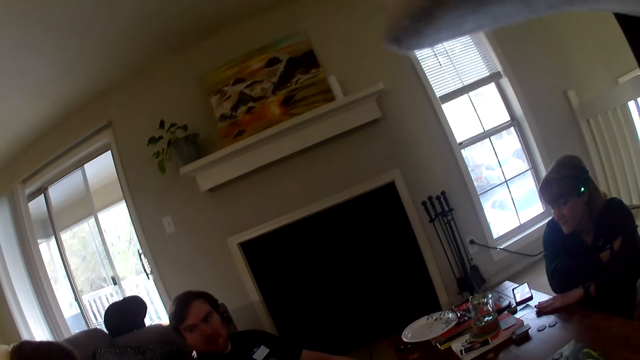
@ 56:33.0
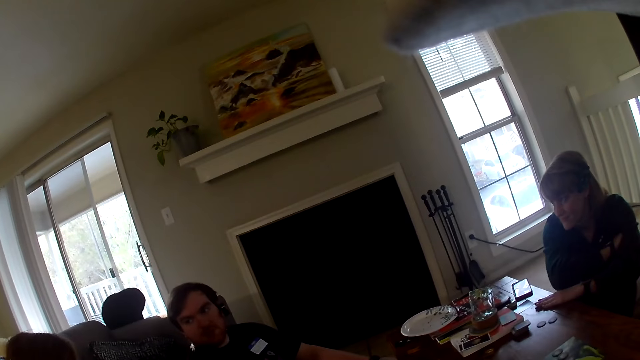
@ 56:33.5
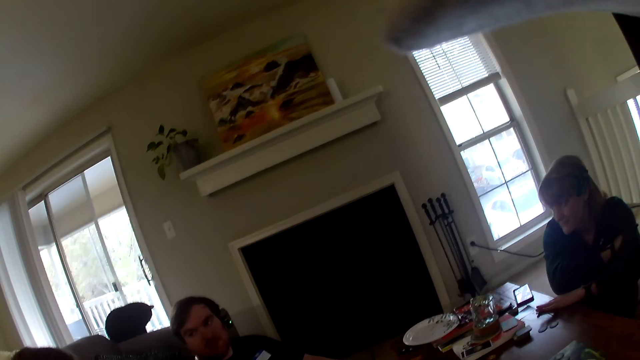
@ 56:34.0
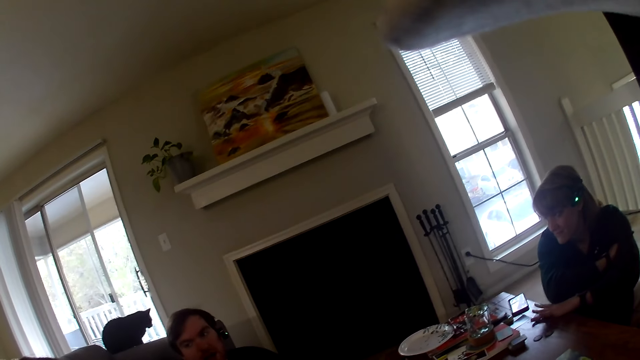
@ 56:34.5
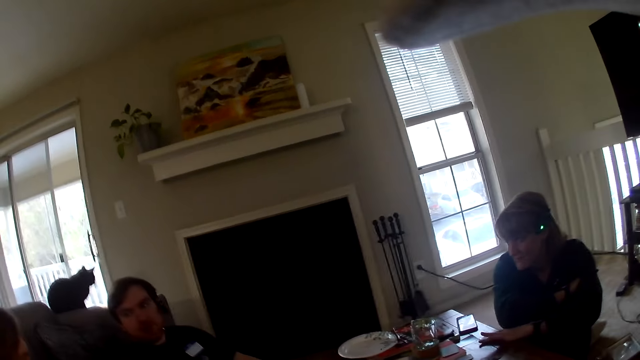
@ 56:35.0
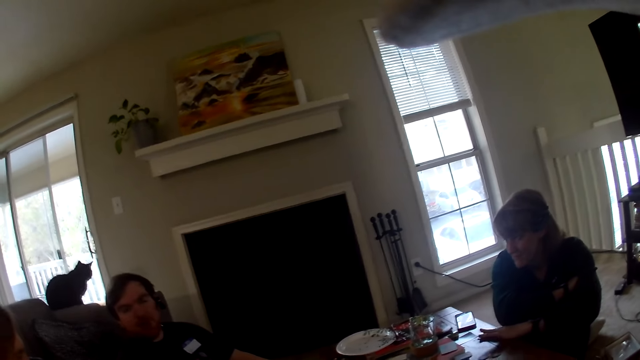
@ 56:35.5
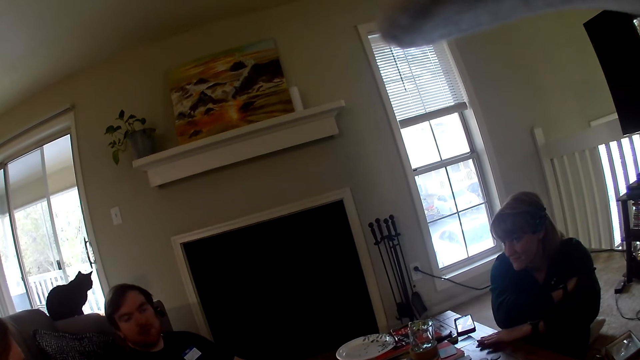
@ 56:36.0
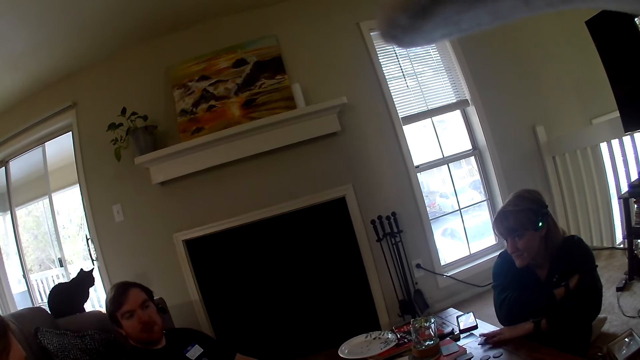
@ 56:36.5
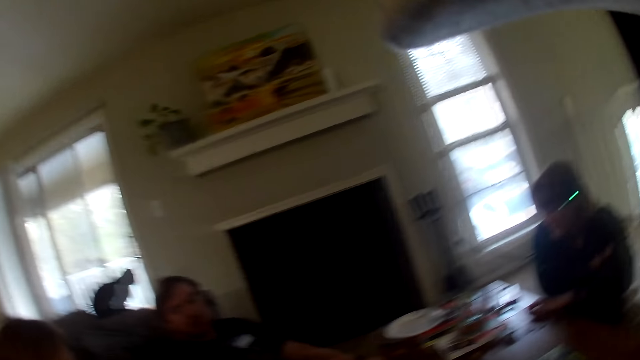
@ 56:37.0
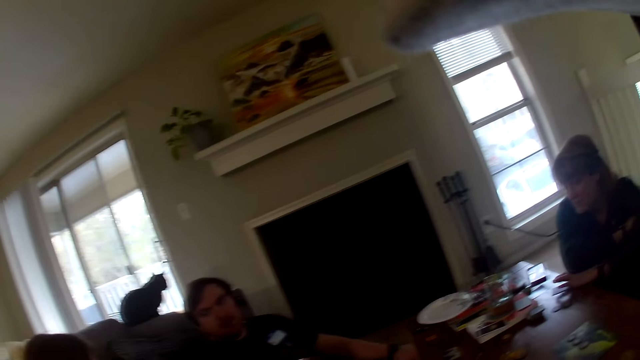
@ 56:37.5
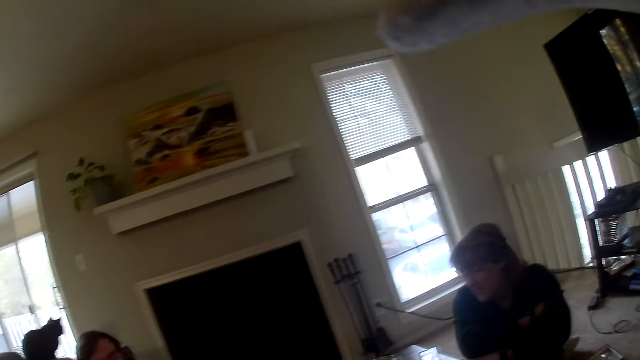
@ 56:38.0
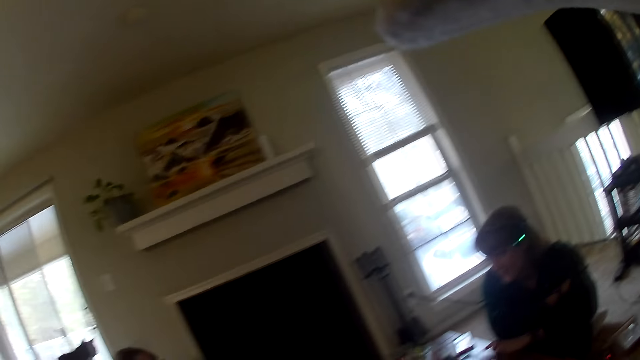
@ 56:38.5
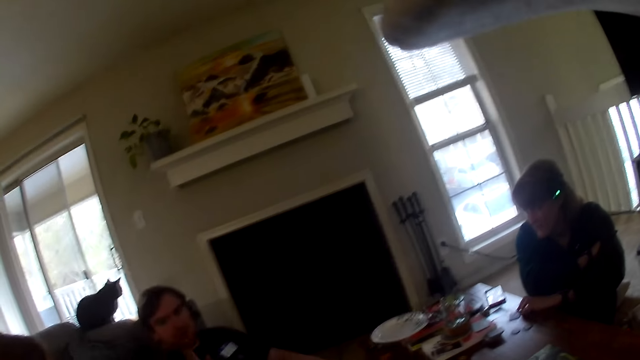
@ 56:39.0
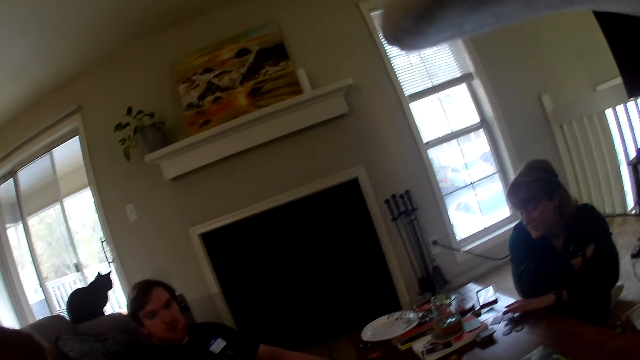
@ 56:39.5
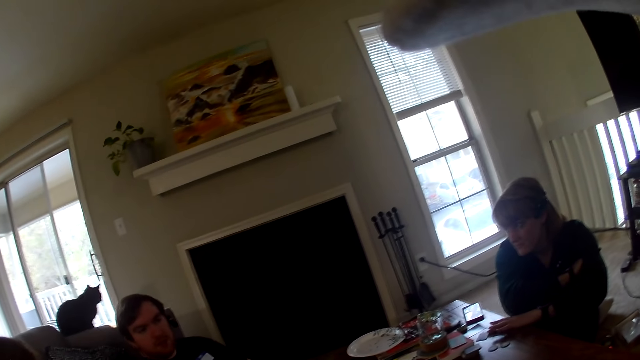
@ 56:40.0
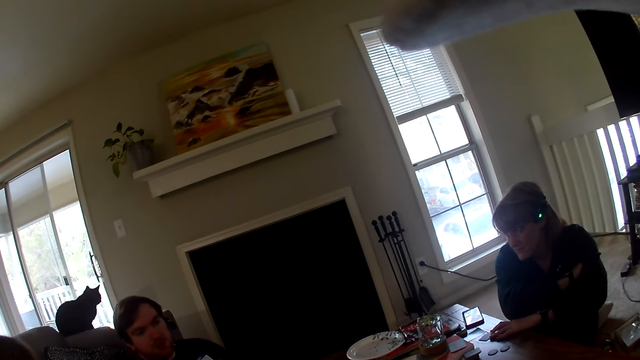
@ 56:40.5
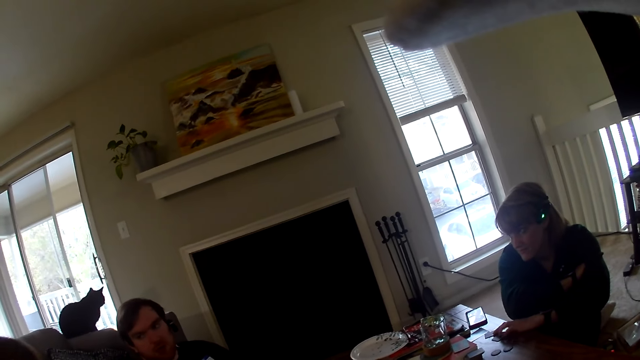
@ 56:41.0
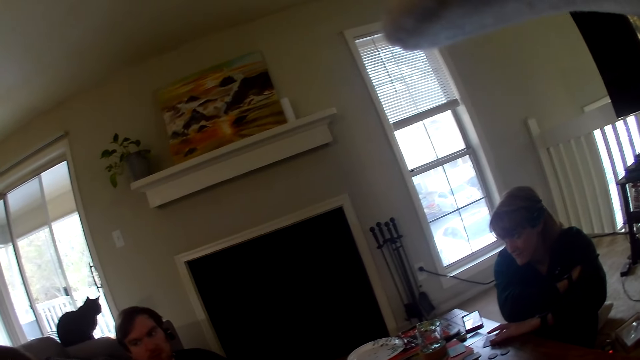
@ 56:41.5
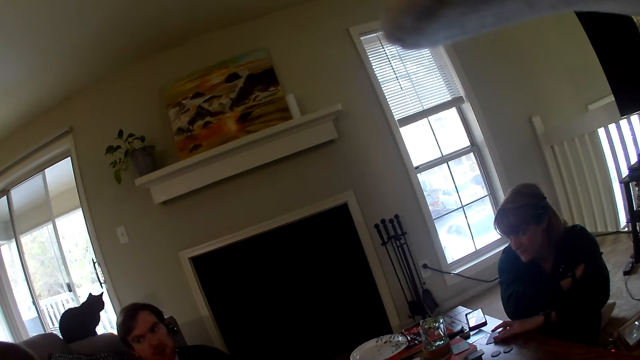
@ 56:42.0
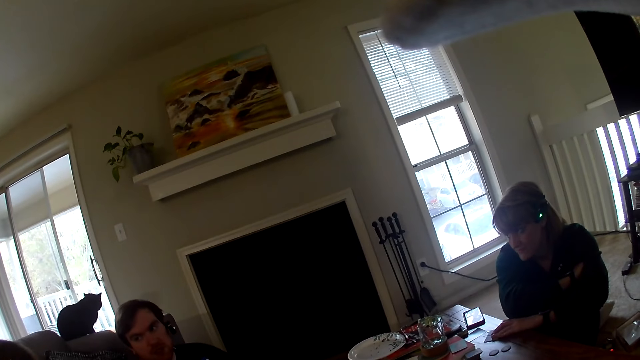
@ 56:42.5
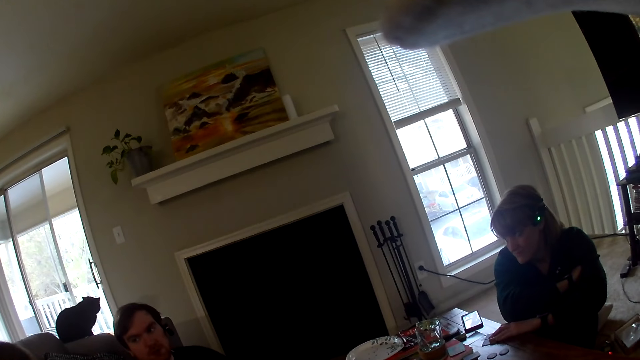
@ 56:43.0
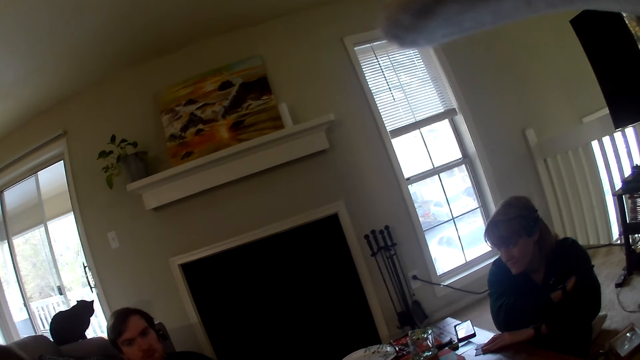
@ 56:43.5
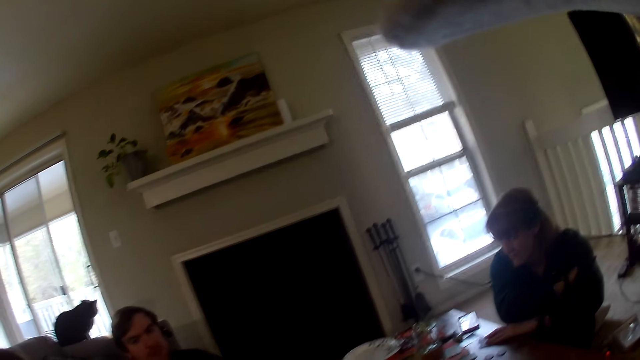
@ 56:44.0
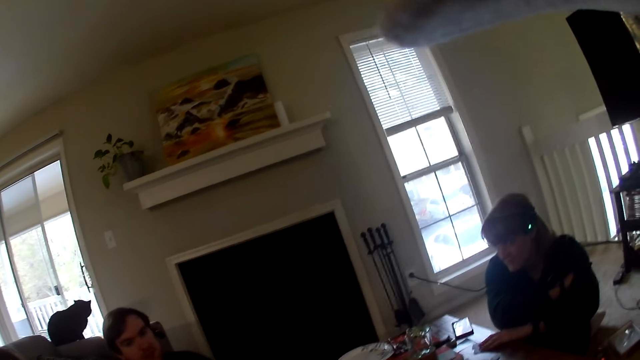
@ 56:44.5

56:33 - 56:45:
The woman taps the card on the table.

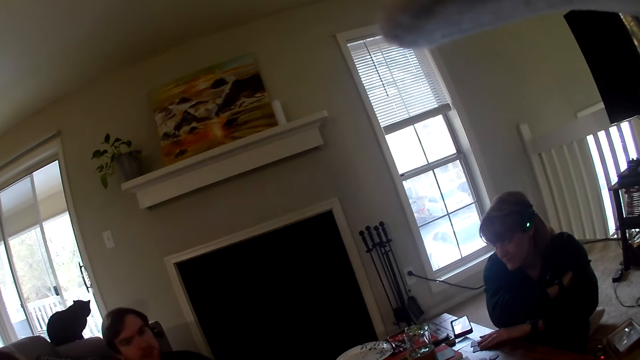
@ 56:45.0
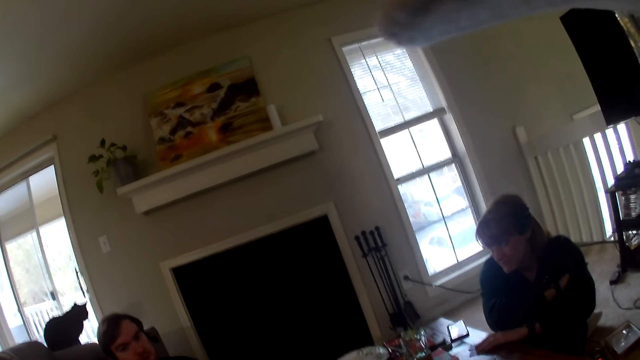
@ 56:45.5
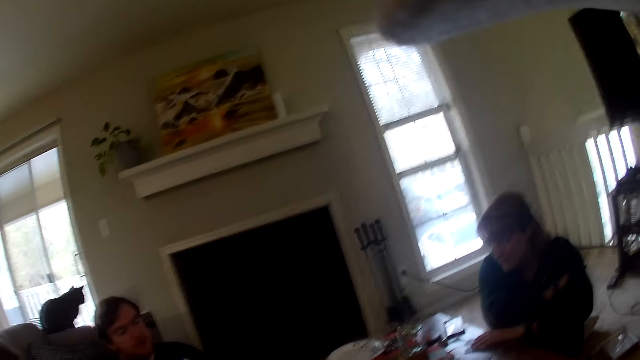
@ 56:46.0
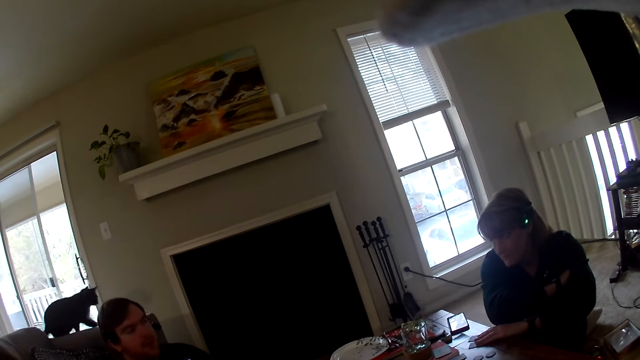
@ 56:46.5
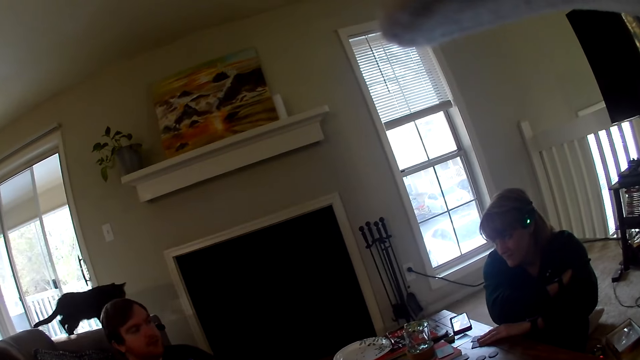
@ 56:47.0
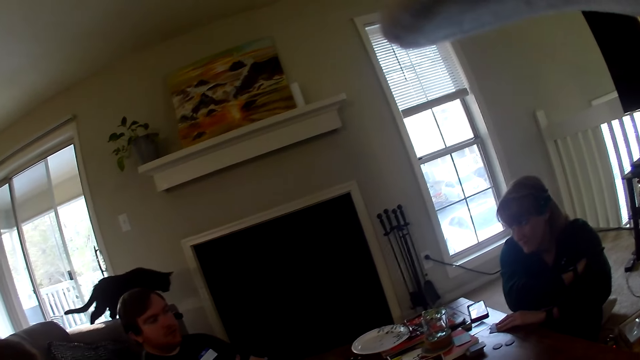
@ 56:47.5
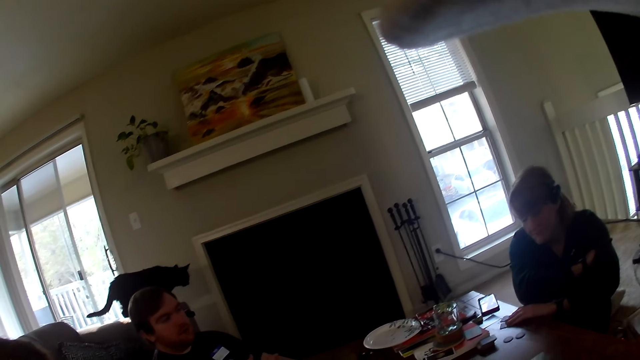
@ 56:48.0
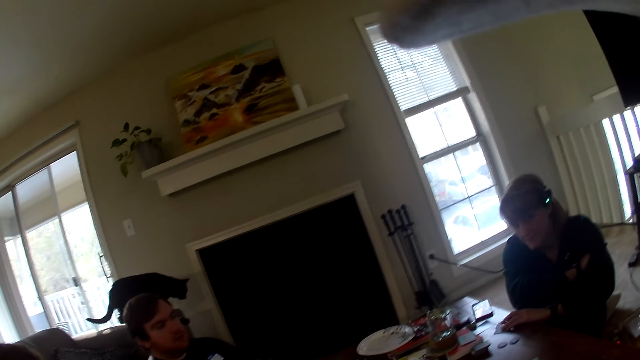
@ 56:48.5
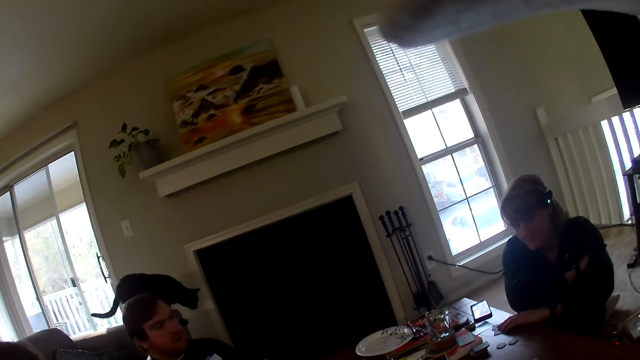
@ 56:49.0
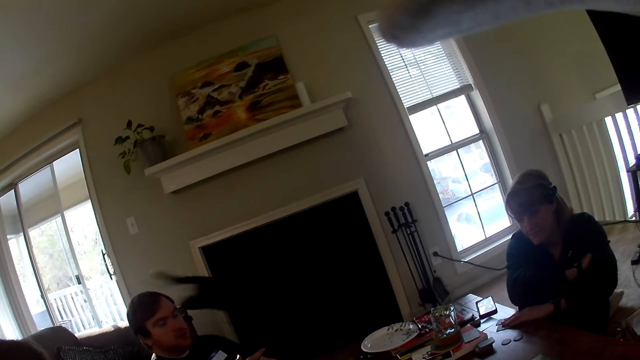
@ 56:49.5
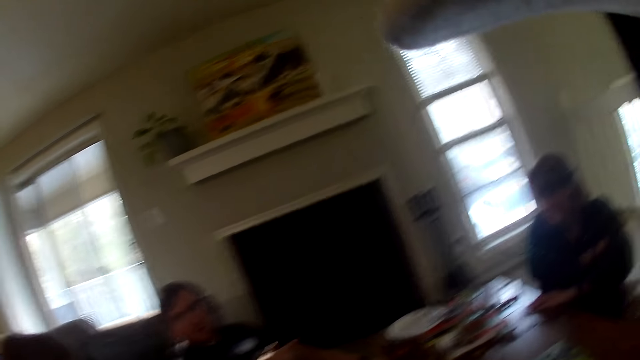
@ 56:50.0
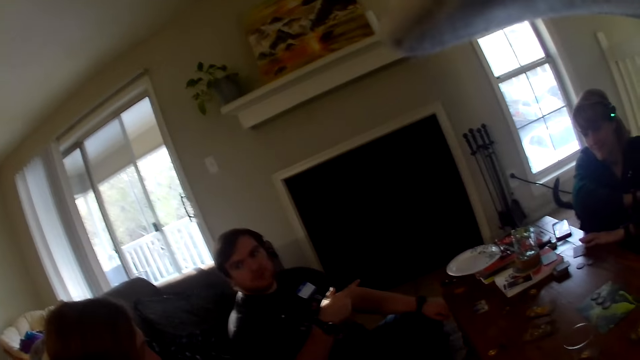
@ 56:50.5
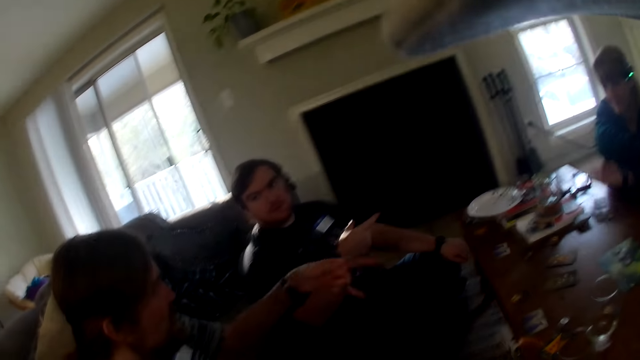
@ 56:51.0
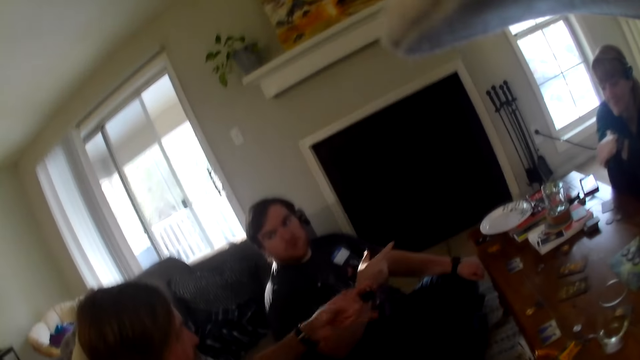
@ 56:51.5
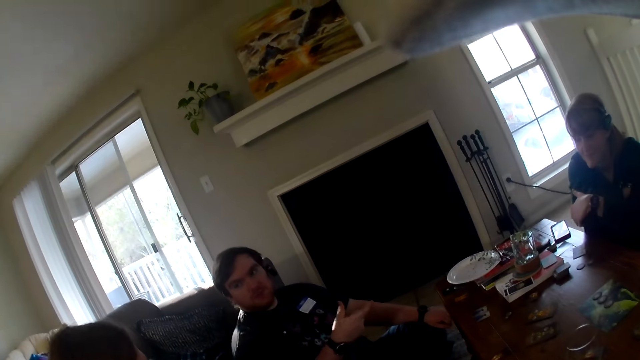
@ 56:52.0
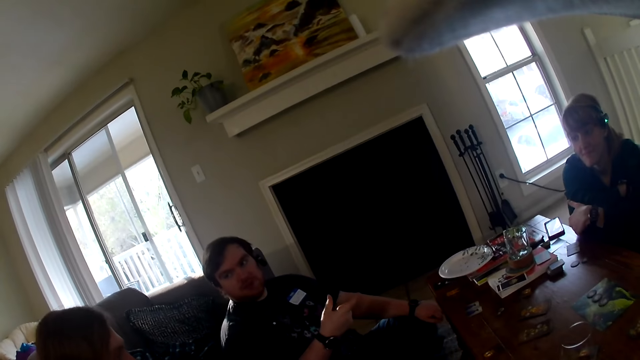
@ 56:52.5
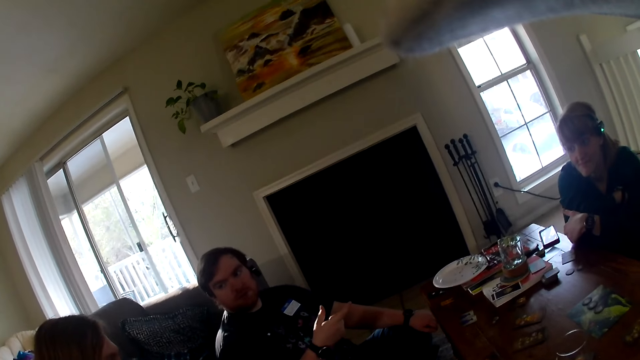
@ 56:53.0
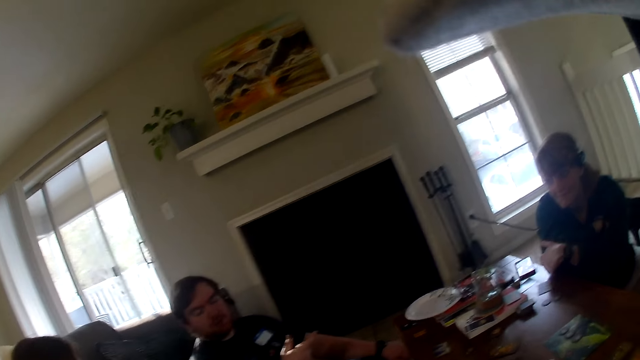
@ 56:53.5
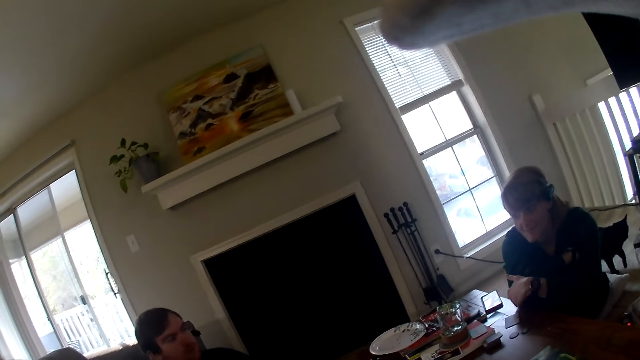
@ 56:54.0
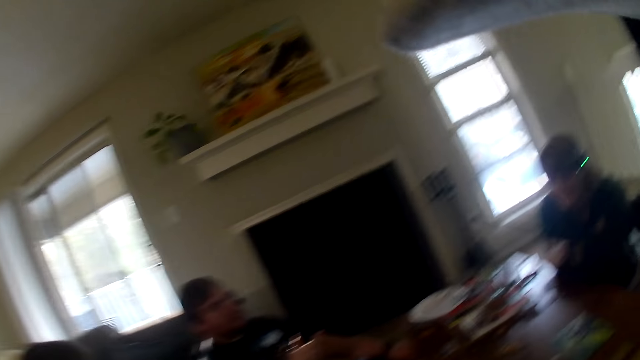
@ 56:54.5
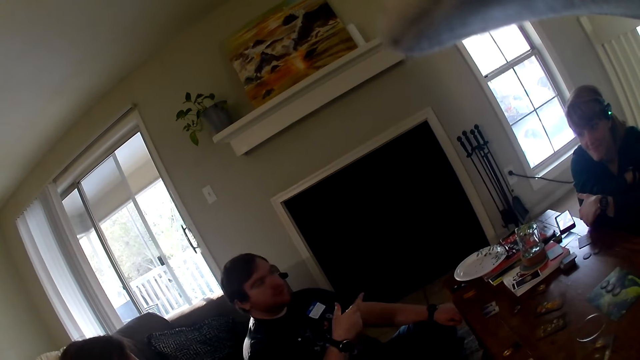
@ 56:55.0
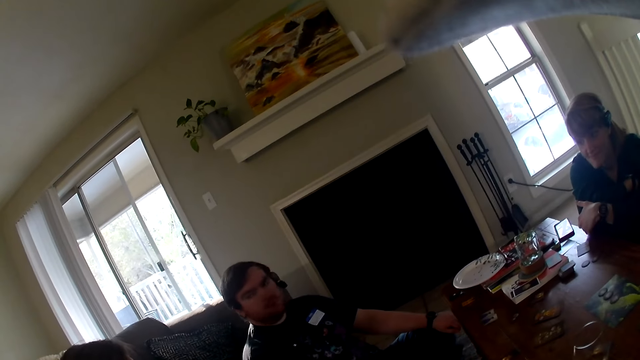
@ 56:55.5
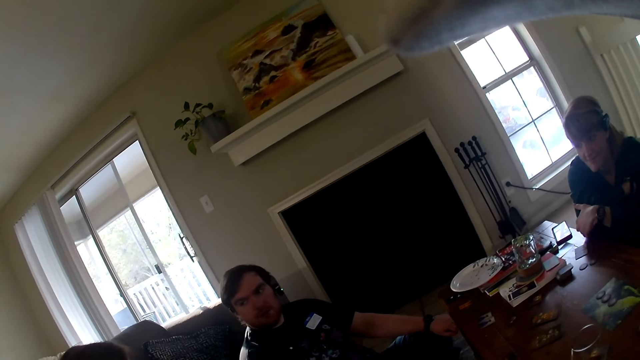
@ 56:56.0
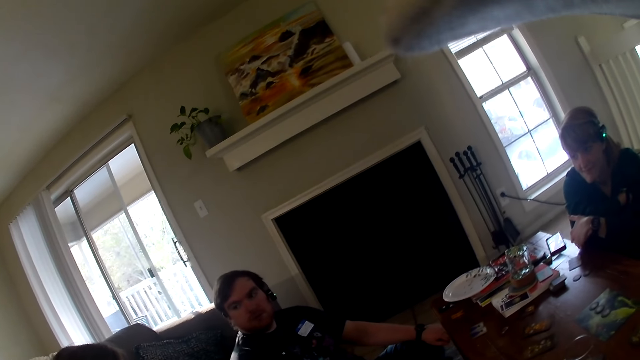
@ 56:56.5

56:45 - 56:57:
The woman nods her head. A person points at the woman. Another person points at the woman. The other man gestures at the woman. The first man gestures at the other man.
